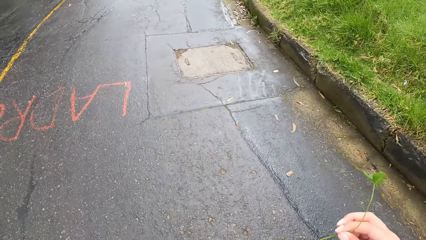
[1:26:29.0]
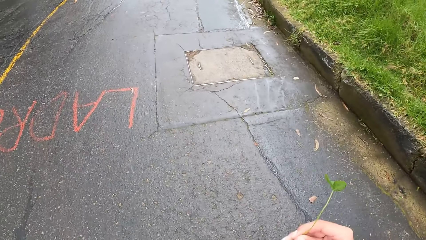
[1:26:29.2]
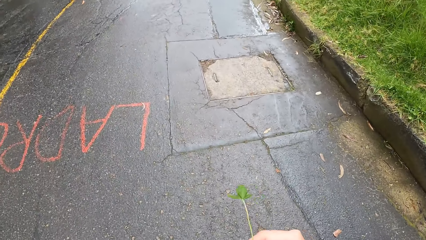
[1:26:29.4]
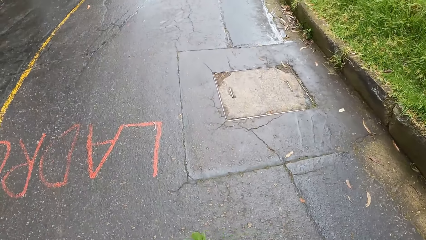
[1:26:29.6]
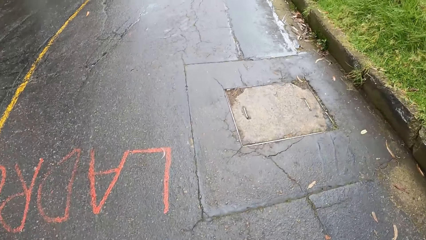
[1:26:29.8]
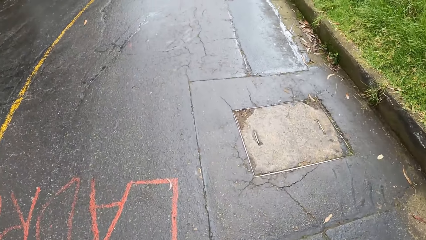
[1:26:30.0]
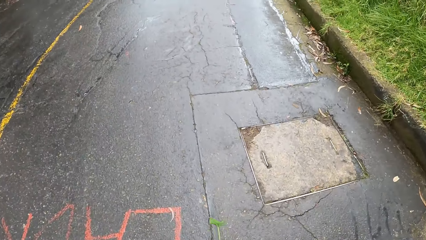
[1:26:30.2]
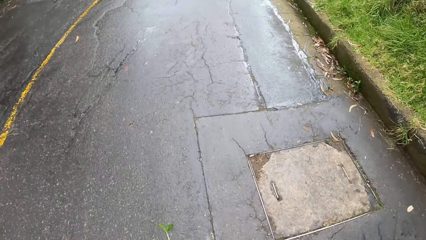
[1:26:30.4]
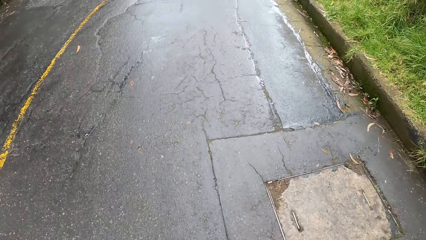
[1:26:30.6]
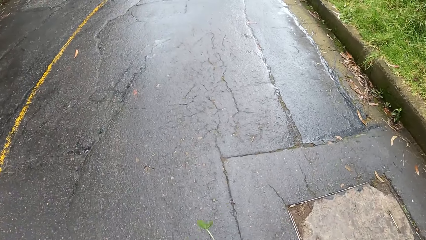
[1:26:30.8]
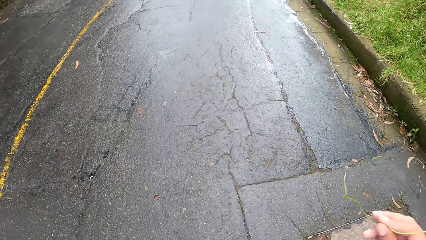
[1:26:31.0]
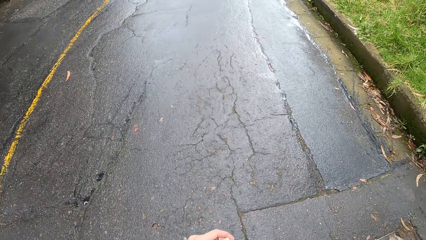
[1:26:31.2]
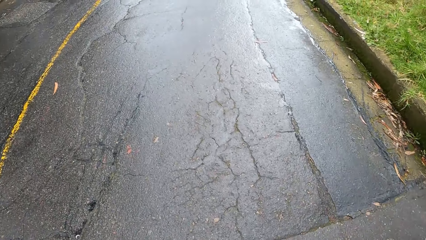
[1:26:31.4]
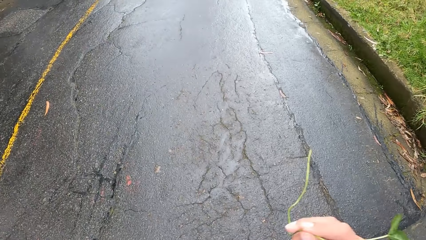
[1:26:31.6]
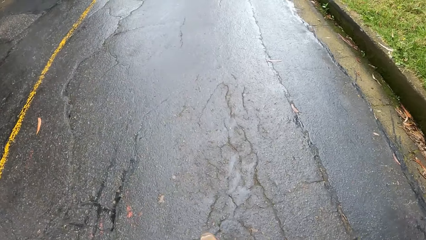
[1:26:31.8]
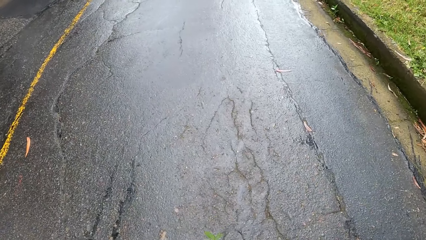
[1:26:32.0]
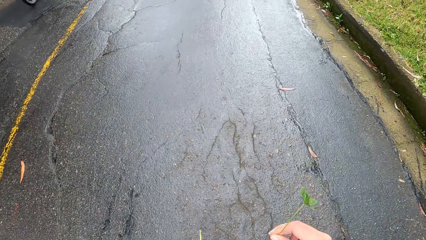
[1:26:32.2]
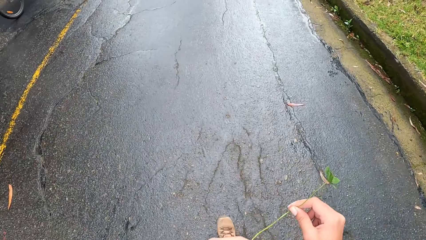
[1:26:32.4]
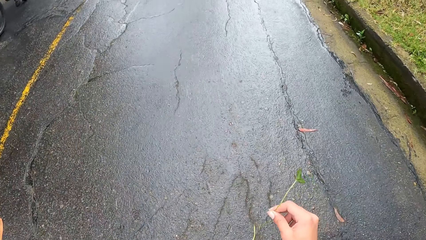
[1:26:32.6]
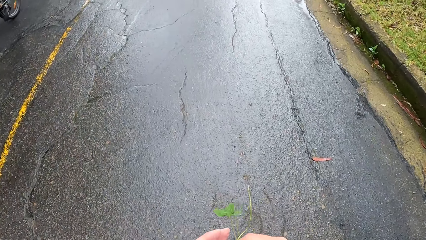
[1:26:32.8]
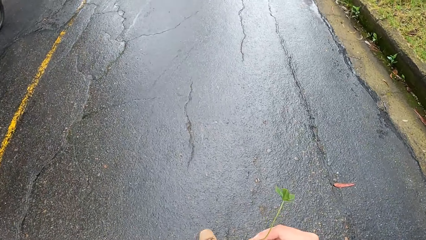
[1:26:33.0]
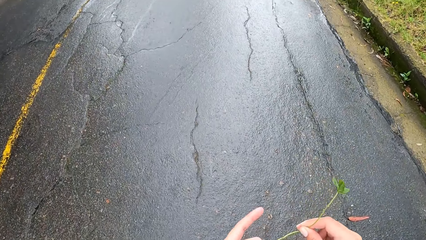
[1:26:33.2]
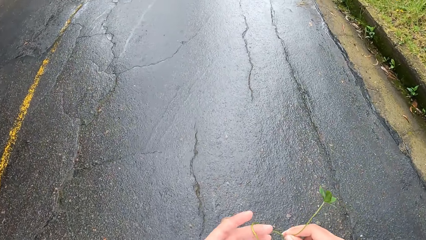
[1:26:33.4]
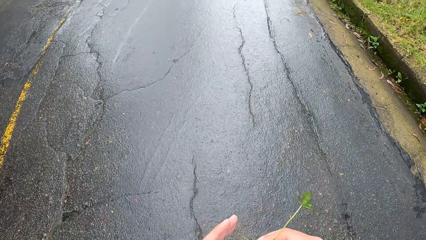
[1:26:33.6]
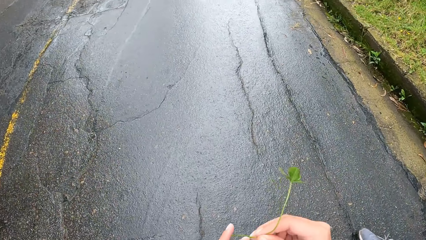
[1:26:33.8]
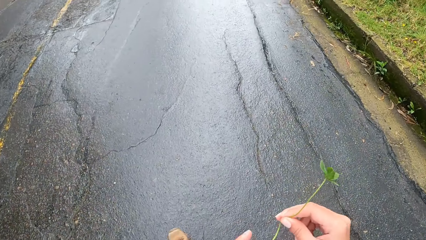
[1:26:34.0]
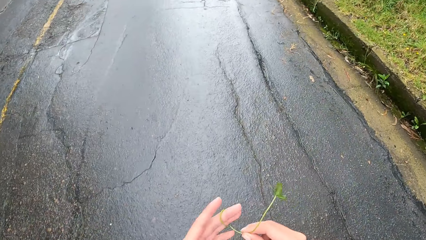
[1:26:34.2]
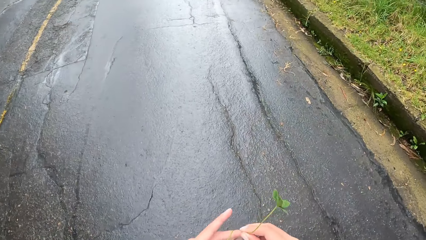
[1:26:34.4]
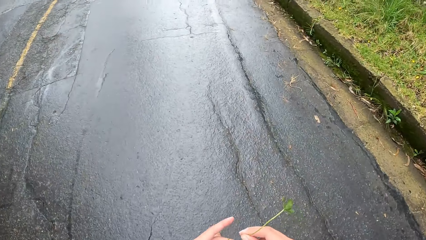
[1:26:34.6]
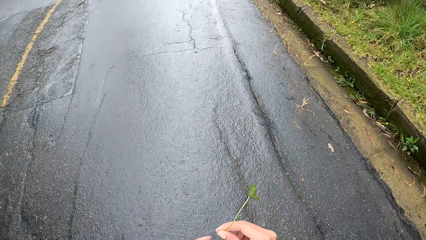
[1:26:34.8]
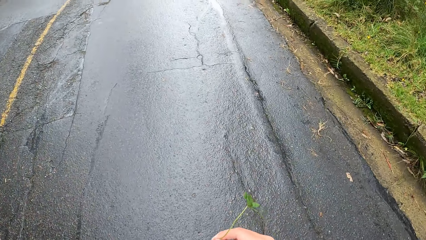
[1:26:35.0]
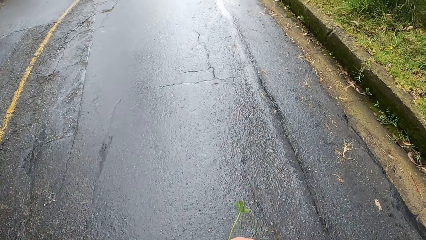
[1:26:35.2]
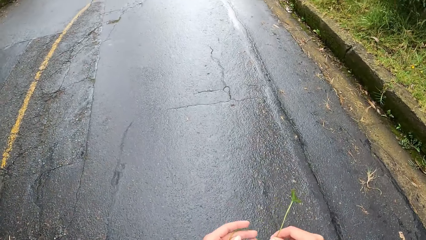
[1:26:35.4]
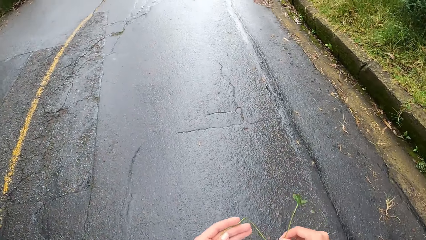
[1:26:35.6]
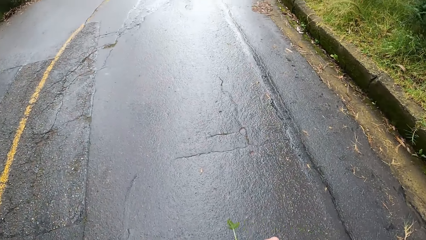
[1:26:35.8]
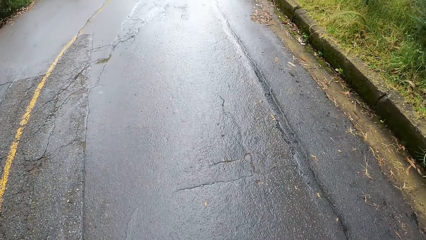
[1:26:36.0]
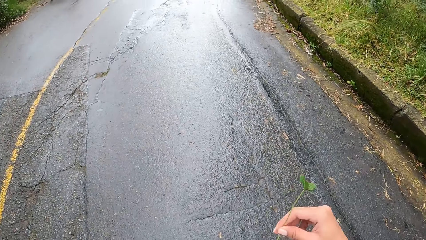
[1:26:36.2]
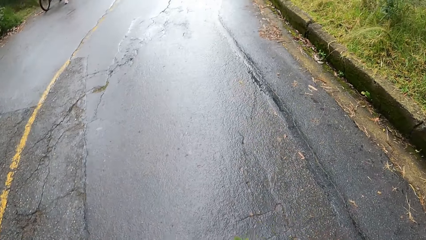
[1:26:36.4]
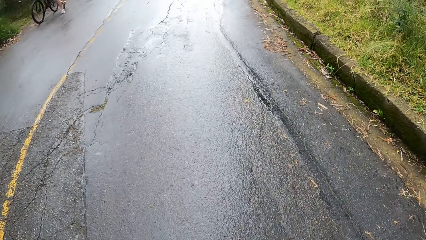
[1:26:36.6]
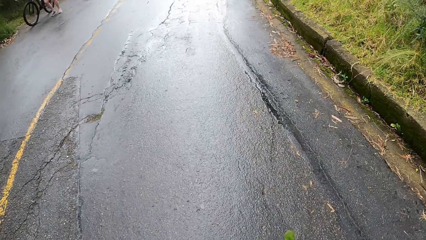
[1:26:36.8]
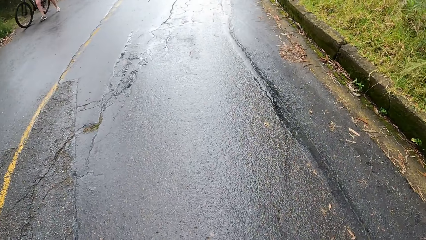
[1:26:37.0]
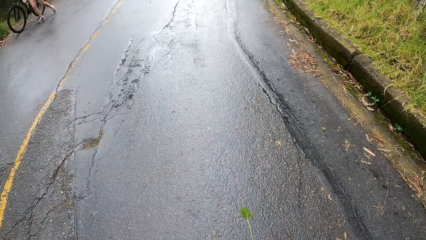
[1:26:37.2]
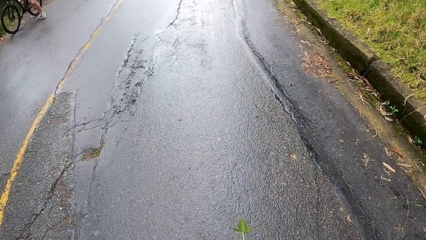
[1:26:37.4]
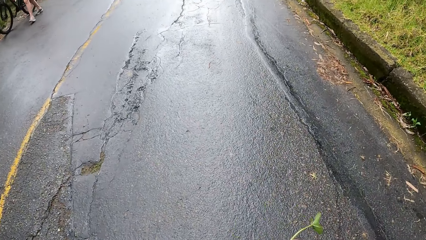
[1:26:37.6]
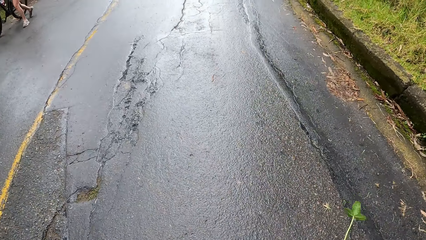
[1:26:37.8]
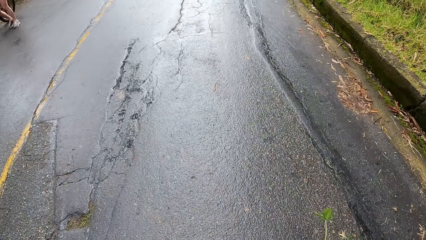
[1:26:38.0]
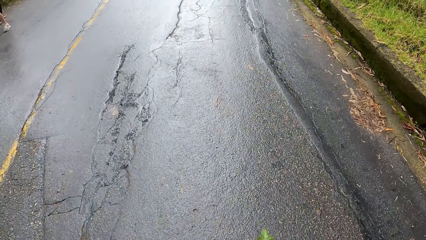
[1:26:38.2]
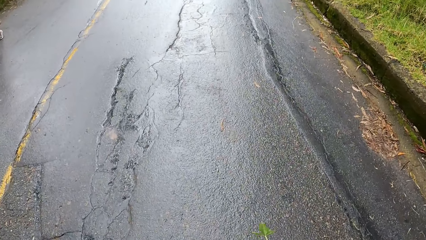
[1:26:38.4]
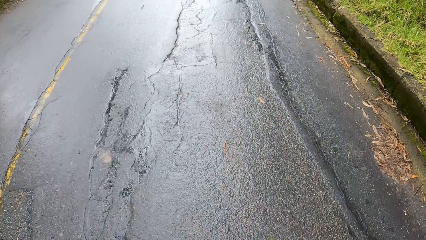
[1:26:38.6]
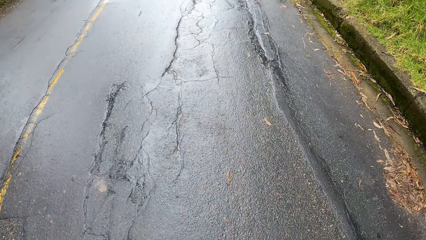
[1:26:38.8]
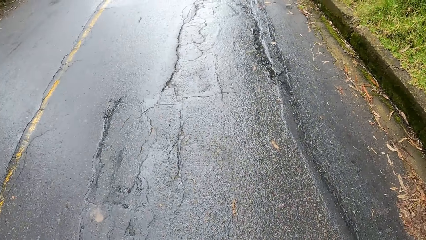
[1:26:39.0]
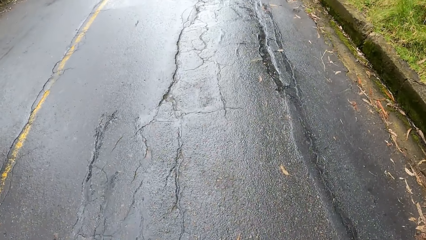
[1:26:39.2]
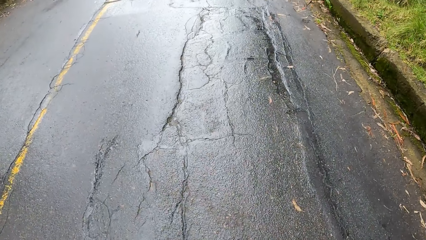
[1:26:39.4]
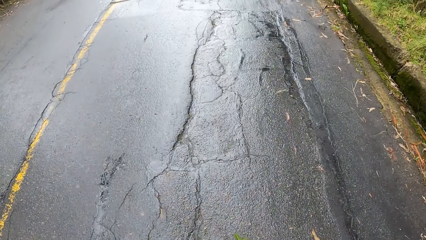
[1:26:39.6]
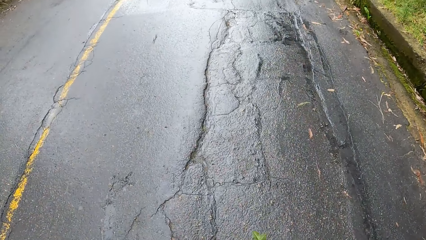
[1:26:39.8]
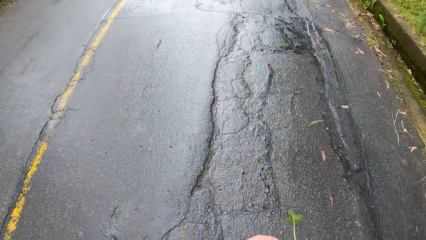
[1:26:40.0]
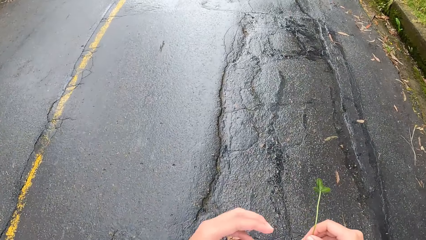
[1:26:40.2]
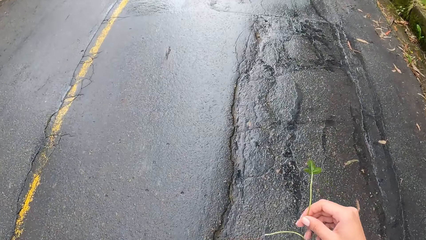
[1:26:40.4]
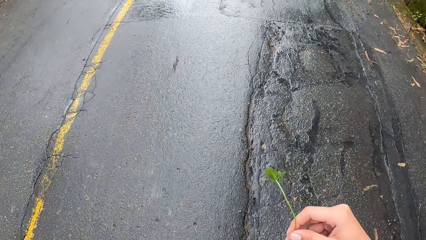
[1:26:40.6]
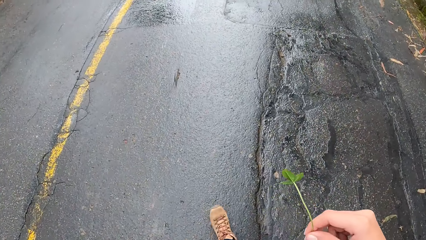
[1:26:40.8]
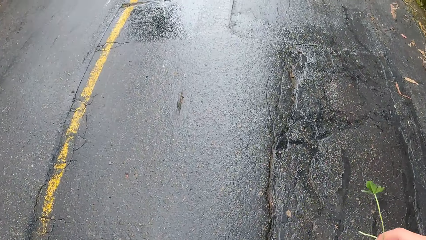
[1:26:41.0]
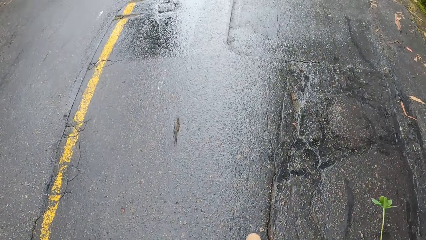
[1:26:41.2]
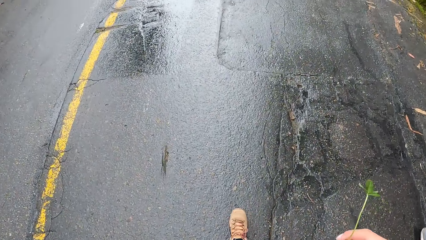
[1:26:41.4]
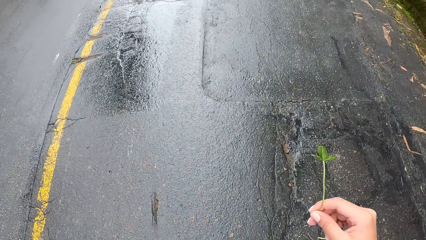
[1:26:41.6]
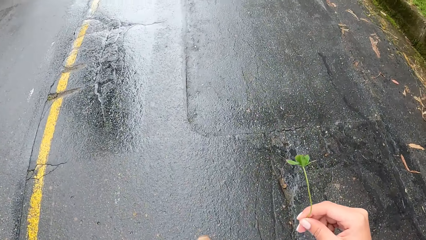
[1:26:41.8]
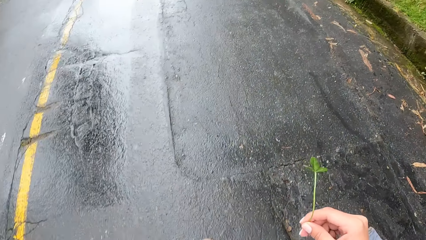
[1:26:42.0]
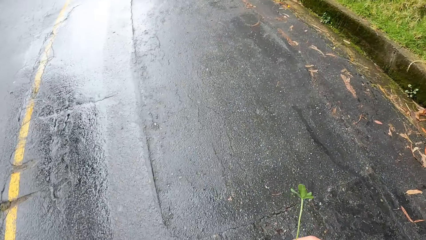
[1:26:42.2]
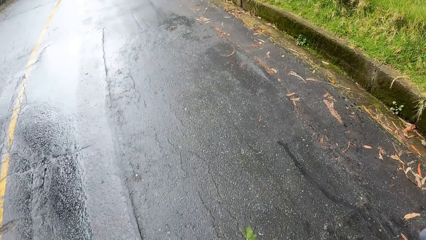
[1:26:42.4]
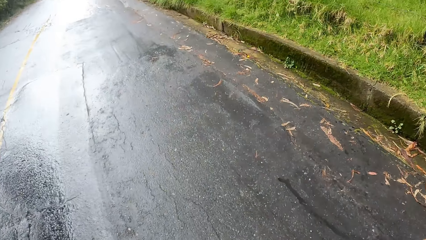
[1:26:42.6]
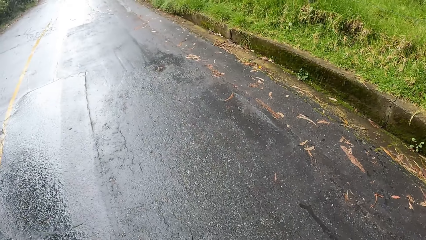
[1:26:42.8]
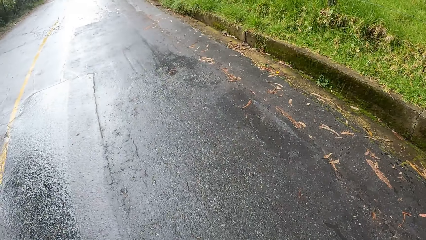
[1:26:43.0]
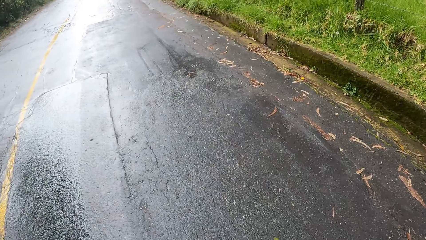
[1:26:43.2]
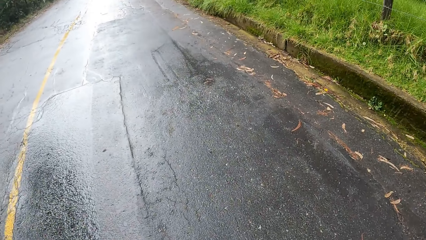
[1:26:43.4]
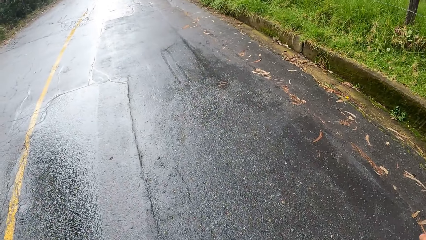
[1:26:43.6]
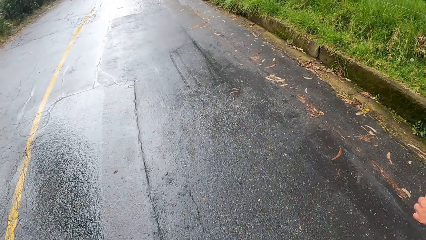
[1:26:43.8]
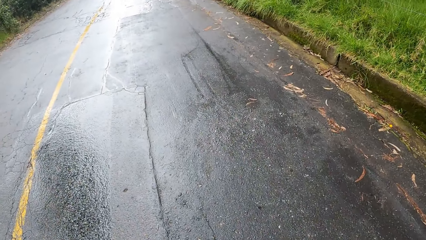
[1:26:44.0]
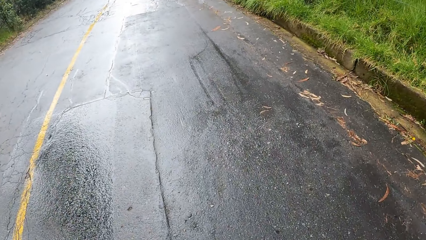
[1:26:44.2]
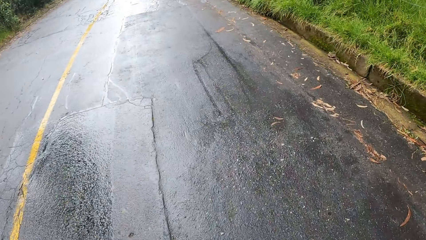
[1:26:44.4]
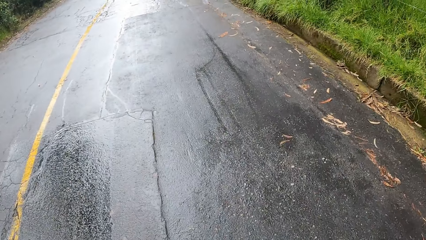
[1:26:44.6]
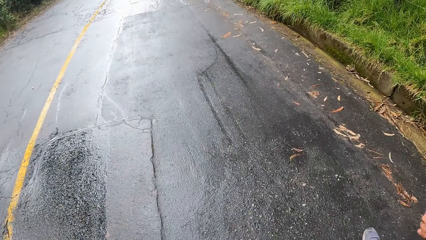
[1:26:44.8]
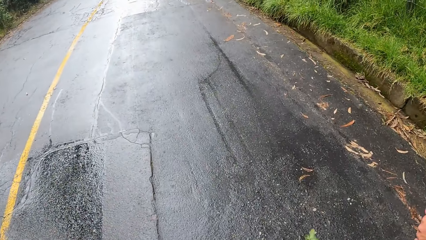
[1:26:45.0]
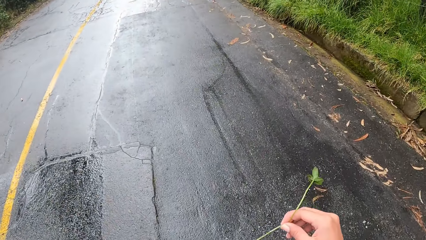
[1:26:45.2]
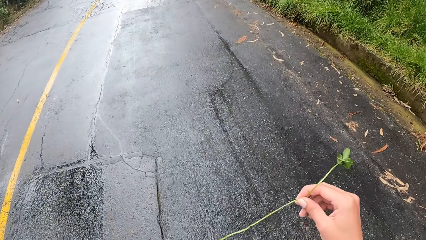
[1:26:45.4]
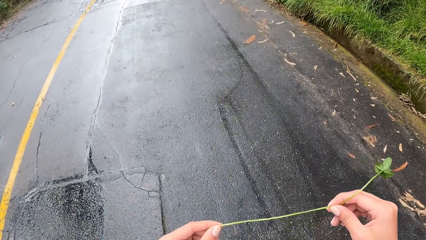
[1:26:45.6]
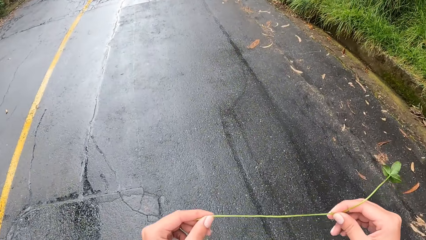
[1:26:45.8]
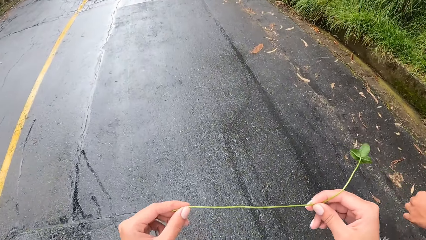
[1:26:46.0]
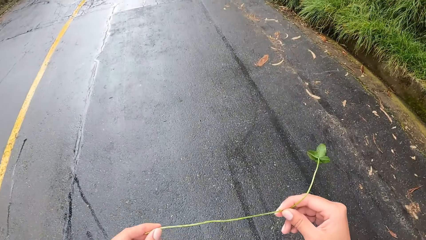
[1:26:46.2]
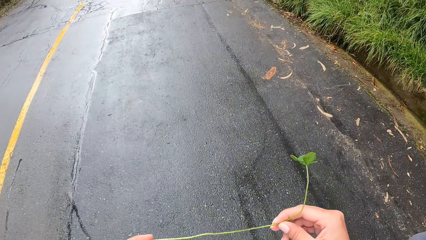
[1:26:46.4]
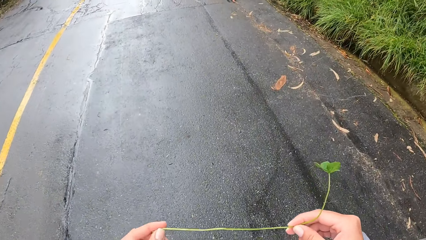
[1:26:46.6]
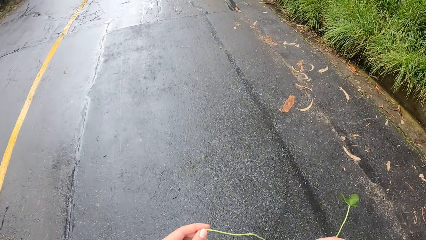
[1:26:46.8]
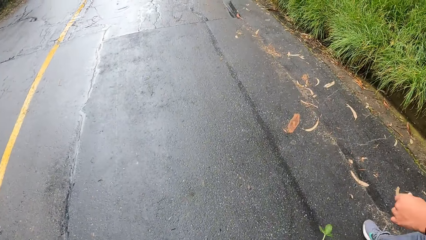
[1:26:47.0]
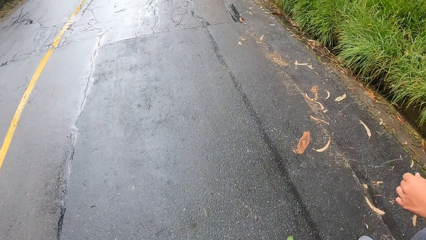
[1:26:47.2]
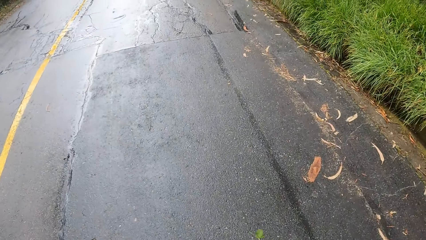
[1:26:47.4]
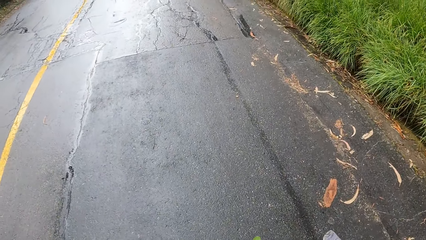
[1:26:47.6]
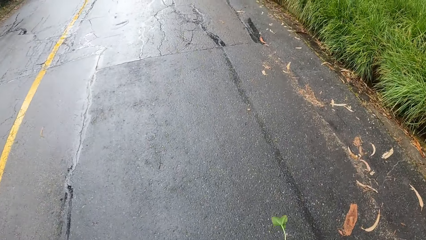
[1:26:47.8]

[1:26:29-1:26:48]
The camera wearer walks on the road. He adjusts a leaf on his hand. A woman walks past the camera wearer and another woman with a bicycle in both hands. The camera wearer walks on the road. He adjusts the leaf on his hand.
